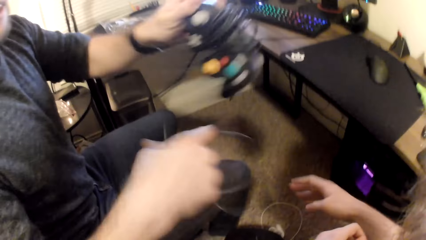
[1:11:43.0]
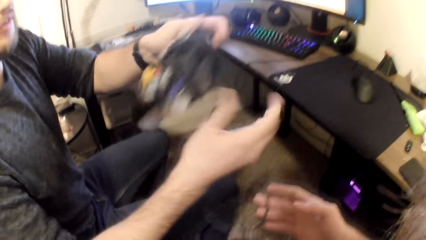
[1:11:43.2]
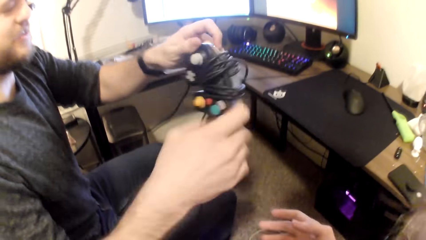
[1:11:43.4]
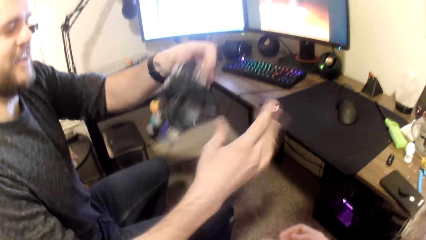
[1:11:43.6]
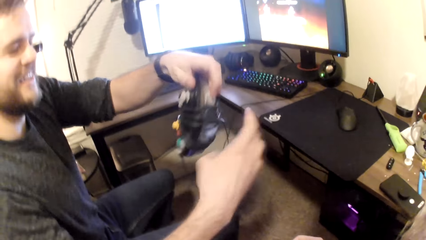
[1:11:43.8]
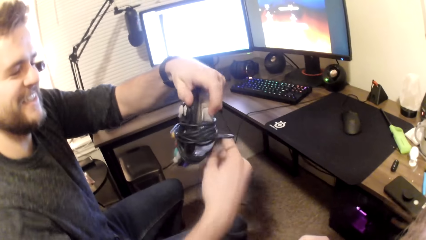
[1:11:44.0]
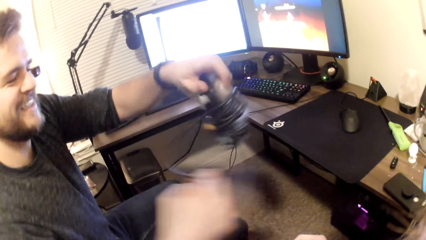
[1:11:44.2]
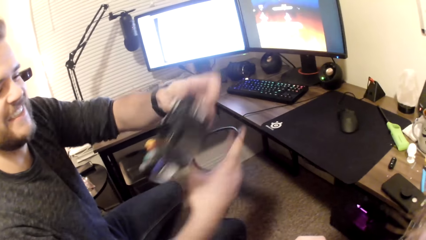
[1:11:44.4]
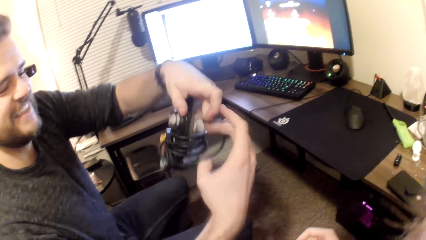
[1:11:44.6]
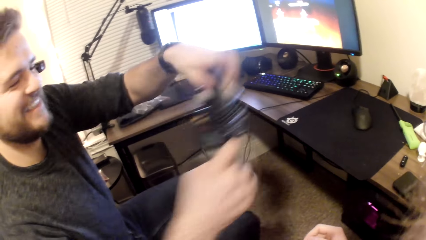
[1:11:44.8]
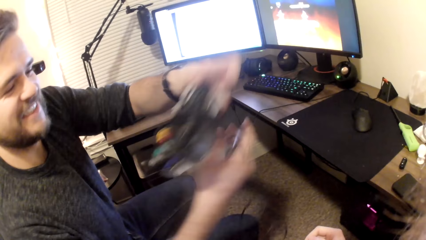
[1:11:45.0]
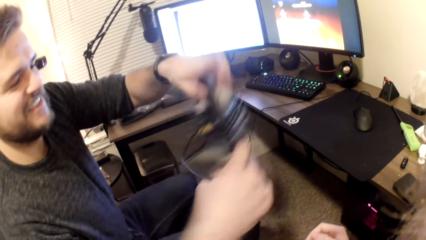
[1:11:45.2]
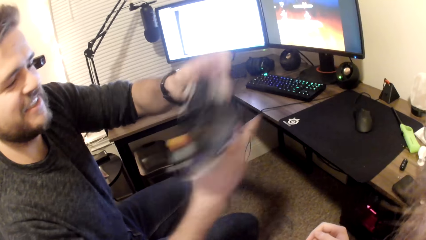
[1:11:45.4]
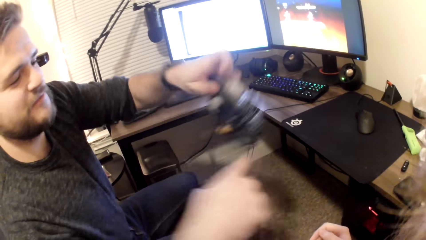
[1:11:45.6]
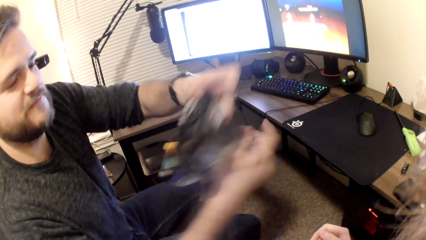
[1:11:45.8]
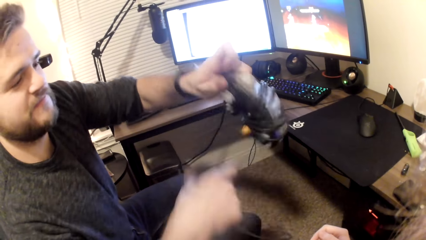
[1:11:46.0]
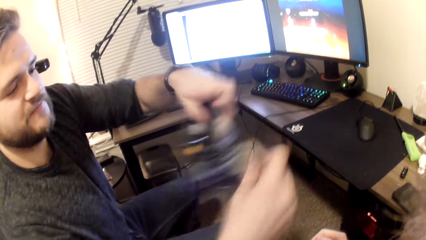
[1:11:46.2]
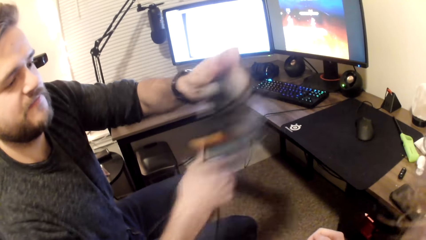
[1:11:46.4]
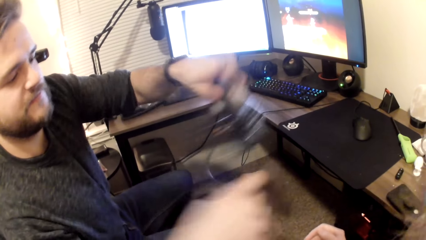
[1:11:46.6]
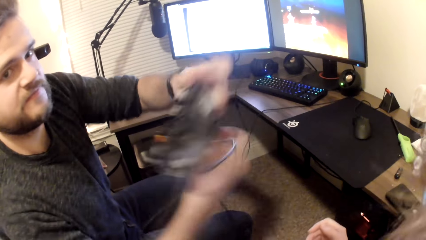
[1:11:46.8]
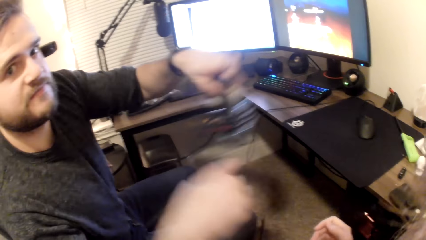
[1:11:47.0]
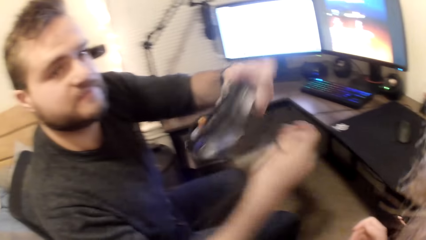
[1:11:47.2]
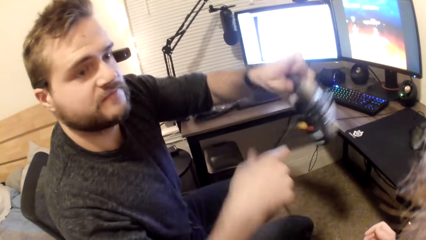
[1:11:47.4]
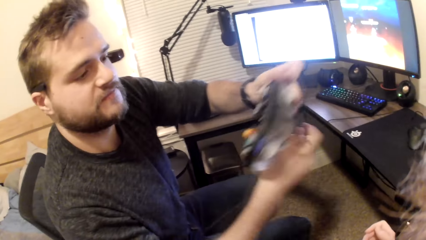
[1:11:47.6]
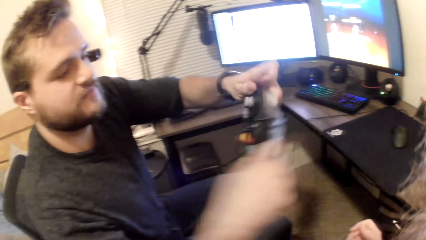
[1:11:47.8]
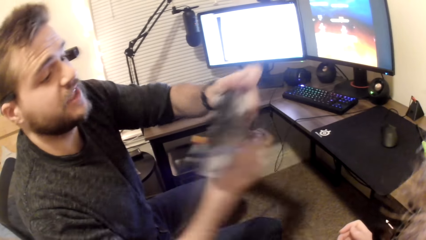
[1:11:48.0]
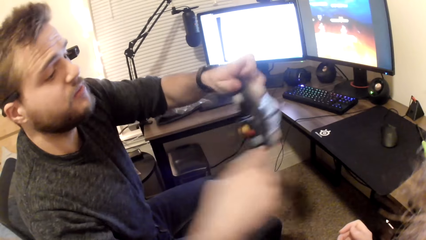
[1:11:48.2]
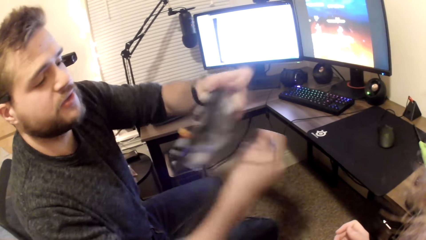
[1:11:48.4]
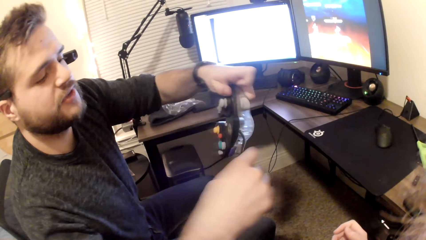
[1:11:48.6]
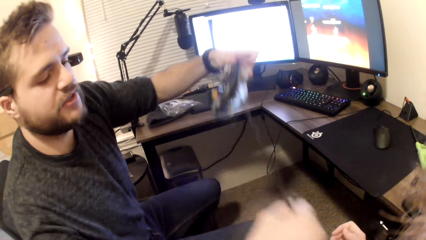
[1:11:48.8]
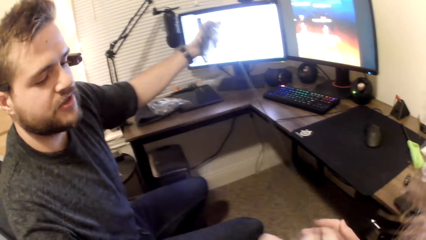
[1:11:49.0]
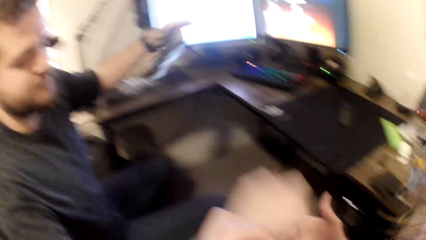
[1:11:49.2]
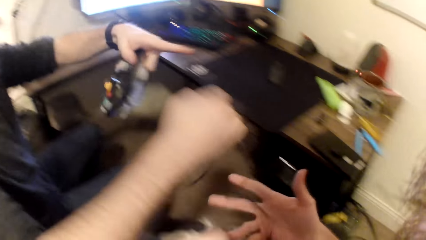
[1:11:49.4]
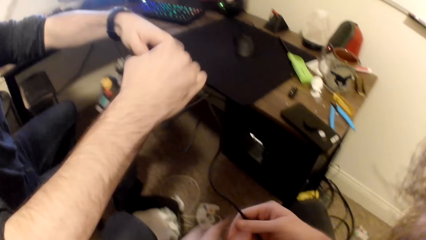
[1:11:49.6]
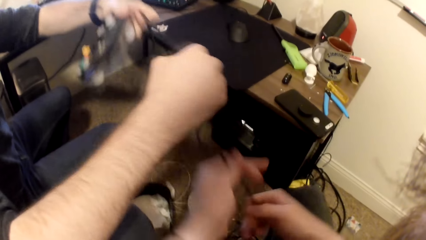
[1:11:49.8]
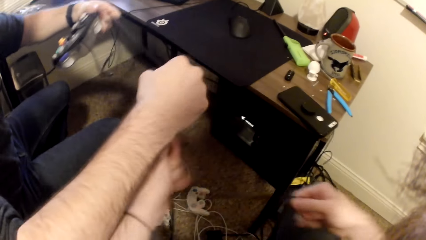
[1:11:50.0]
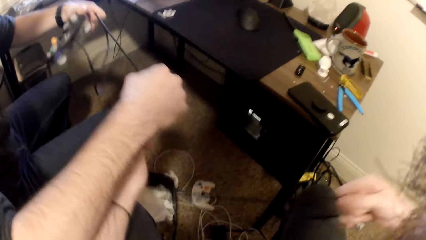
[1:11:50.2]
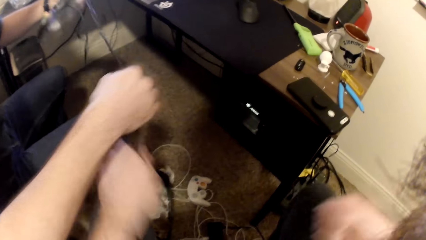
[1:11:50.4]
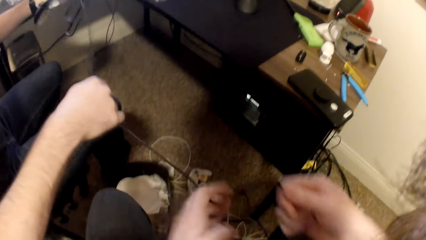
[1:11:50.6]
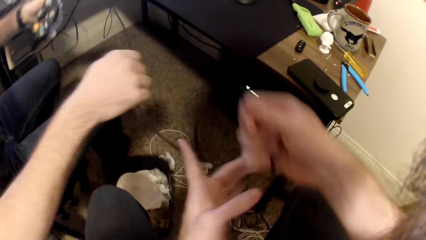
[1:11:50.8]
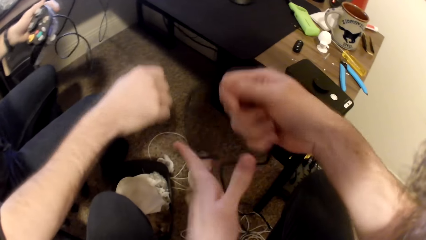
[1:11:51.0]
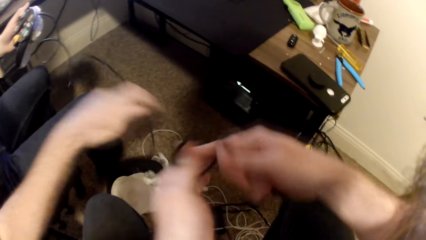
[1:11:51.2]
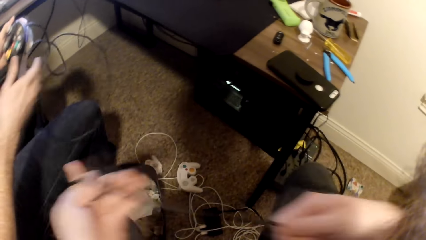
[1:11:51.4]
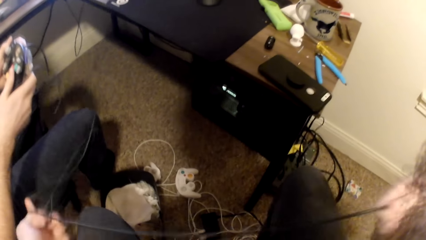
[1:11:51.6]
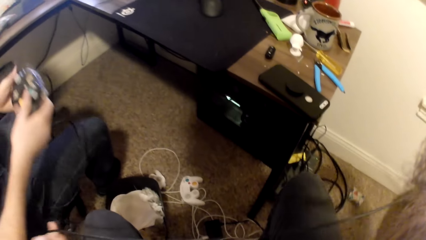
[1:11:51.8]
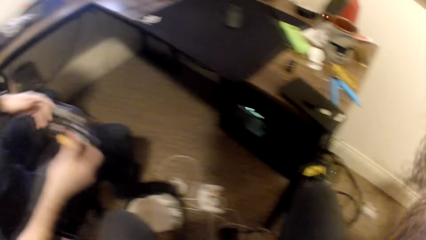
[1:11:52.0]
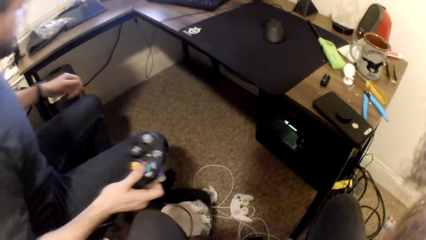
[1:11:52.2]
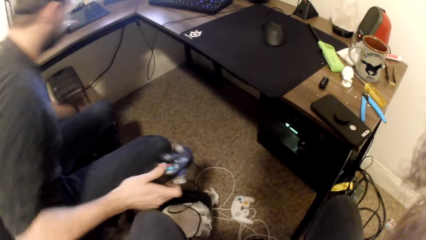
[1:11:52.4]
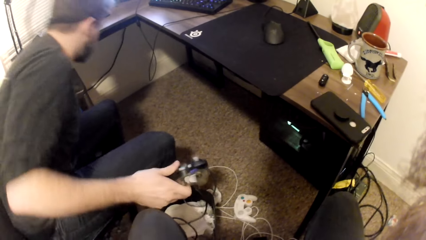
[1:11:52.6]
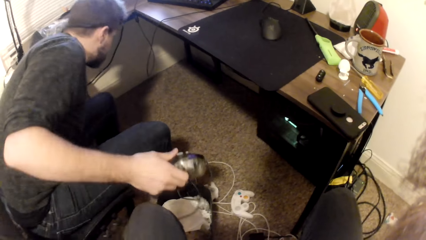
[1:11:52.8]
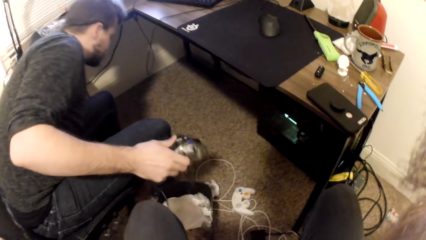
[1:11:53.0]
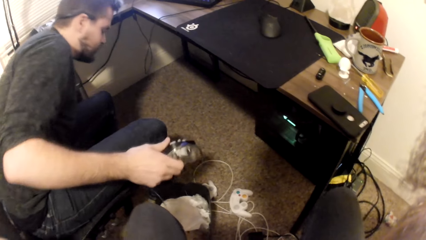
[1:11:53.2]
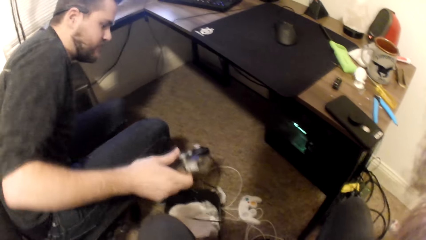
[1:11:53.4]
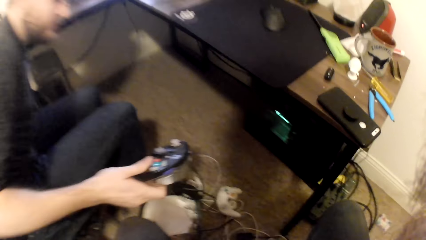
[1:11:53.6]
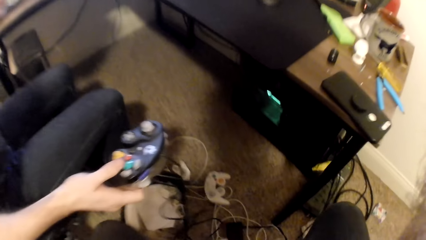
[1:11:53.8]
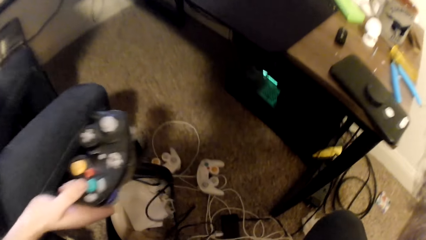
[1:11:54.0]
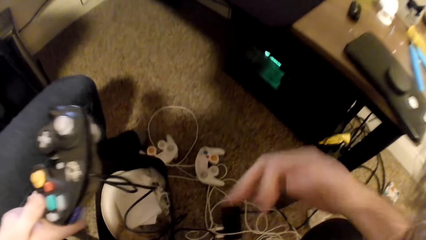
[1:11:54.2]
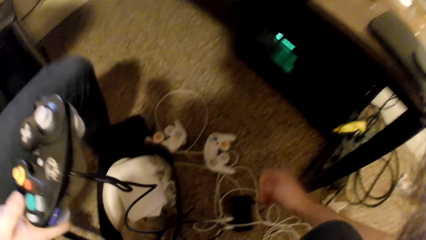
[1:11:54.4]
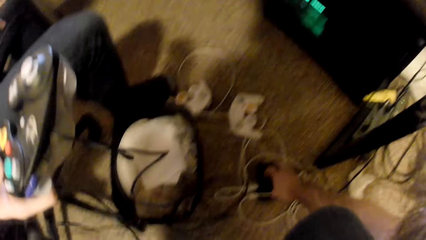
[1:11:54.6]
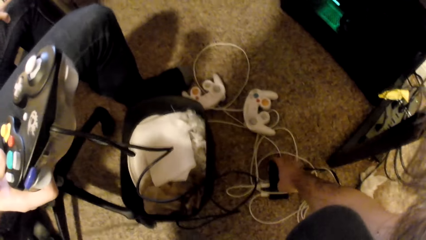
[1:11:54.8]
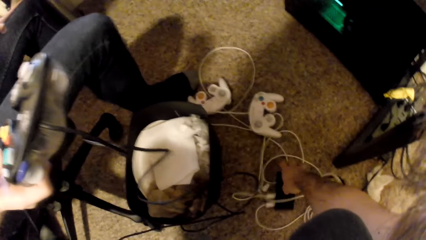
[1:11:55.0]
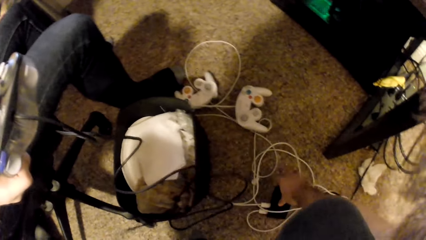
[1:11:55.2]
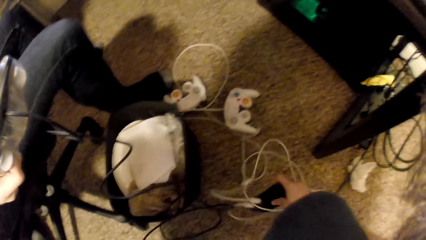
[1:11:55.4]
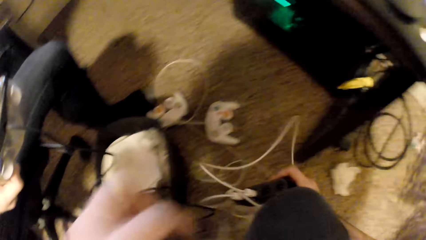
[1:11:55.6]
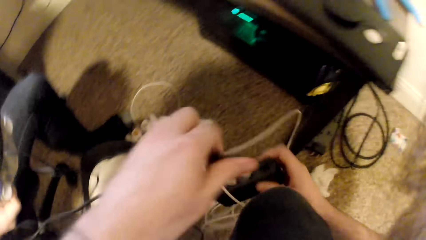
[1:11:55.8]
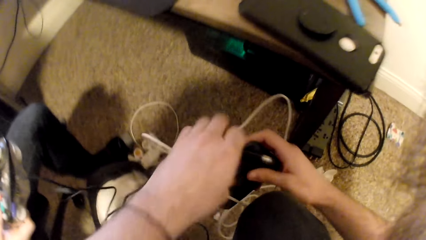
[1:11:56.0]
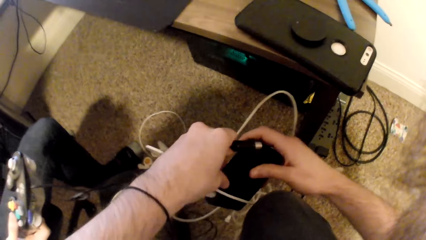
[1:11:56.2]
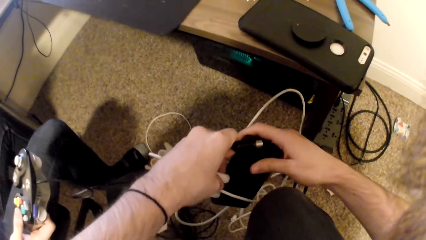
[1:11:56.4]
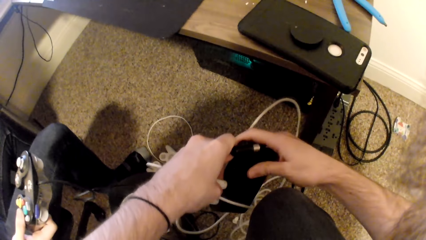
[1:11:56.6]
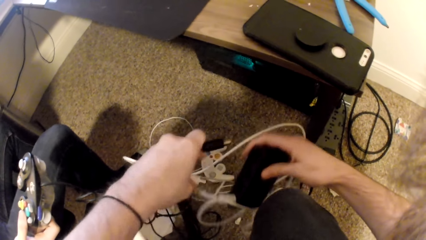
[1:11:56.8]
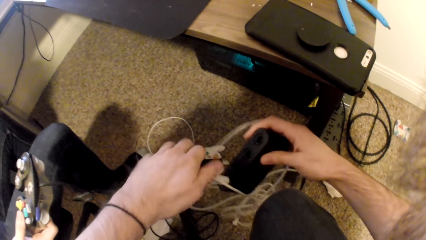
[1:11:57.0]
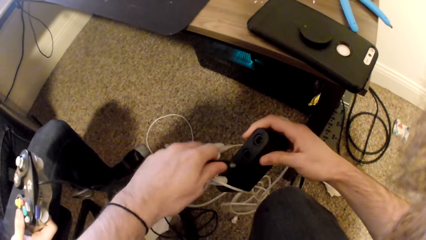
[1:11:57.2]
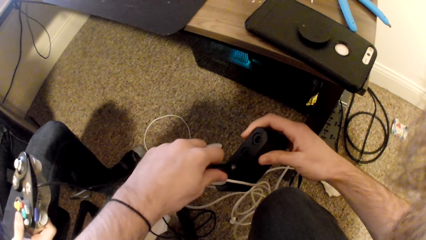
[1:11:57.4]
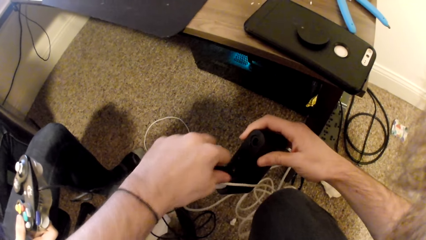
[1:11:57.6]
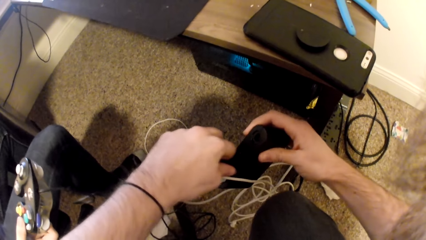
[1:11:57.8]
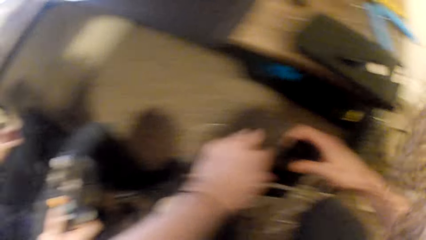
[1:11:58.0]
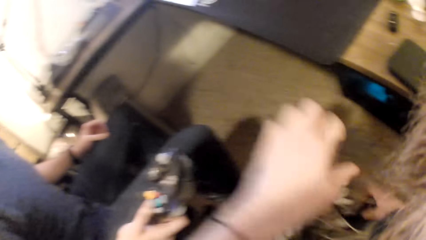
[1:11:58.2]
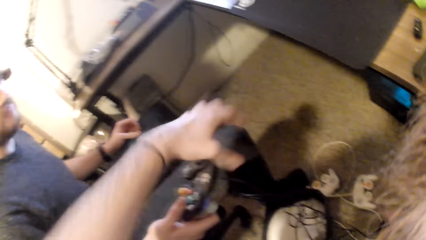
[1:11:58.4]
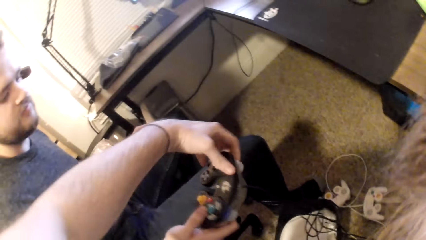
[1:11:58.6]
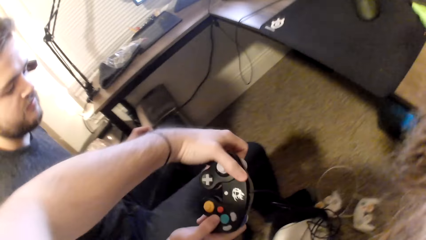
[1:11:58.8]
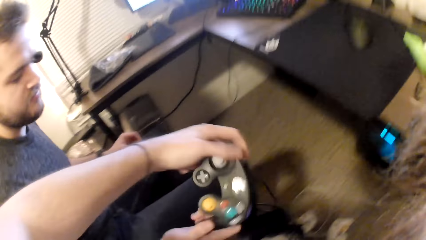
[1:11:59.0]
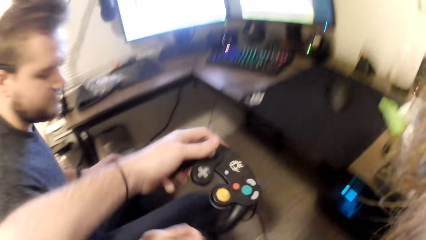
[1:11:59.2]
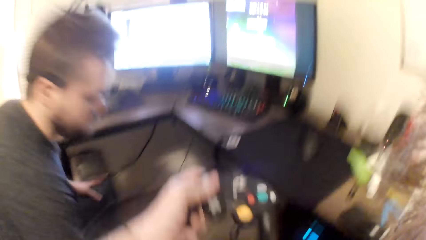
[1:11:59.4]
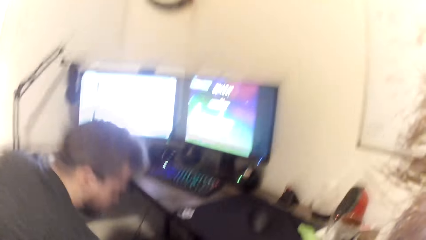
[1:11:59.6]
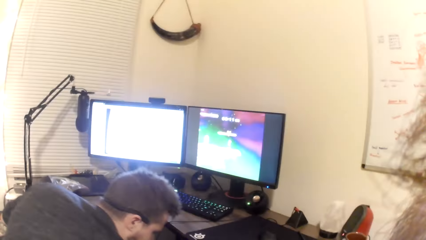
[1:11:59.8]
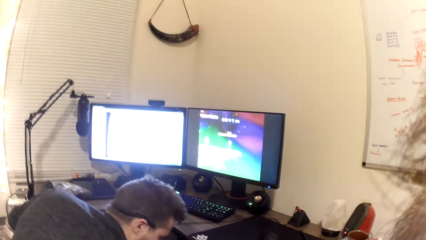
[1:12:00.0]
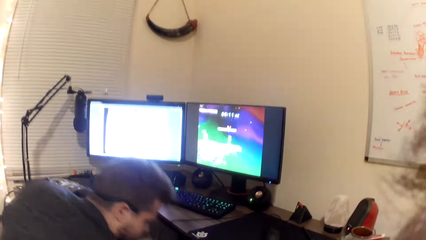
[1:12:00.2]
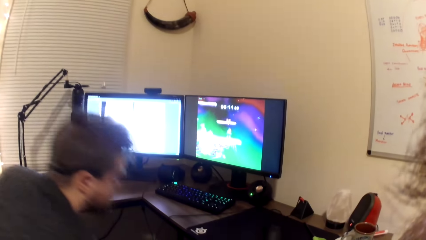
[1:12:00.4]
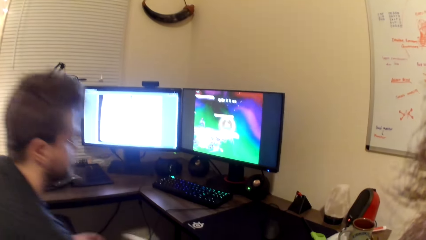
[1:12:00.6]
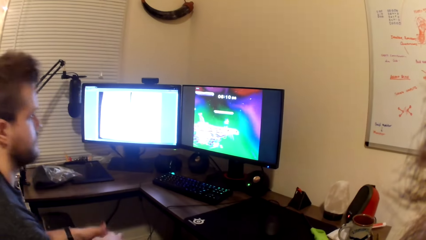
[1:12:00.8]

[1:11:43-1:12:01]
The camera wearer looks at a man. He collects the wire of a game pad from the man. He straightens the cable. He picks up a game pad adapter from the floor with his right hand, removes the wire of the game pad from the game pad adapter, plugs the wire of the game pad into the game pad adapter with his left hand, and collects the game pad from the man.
